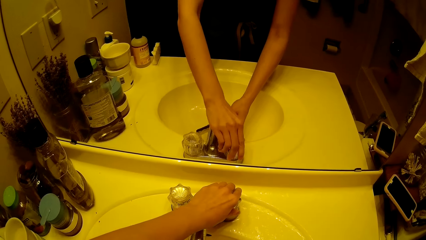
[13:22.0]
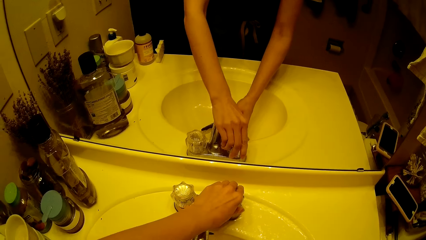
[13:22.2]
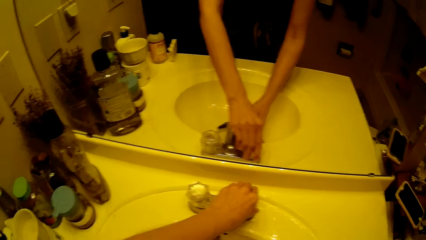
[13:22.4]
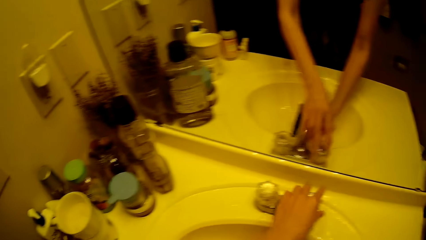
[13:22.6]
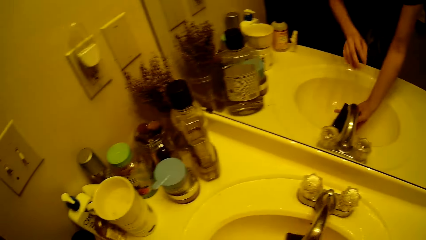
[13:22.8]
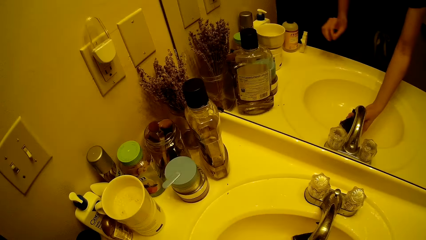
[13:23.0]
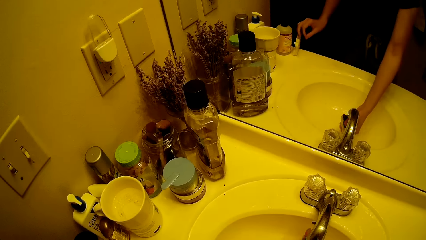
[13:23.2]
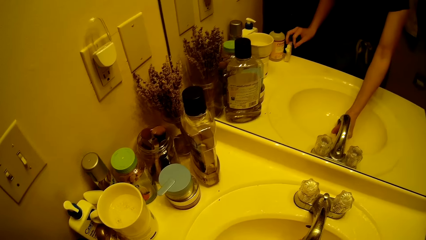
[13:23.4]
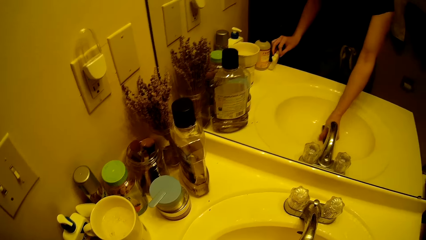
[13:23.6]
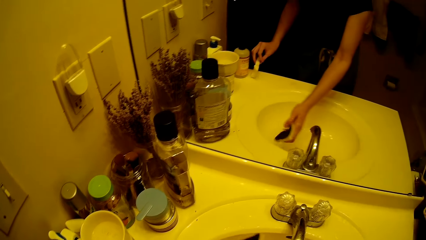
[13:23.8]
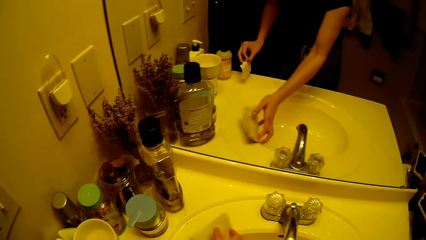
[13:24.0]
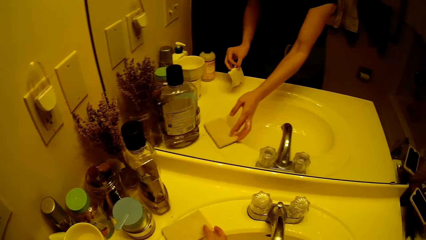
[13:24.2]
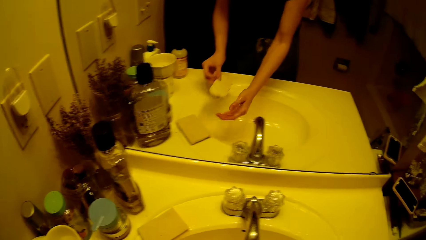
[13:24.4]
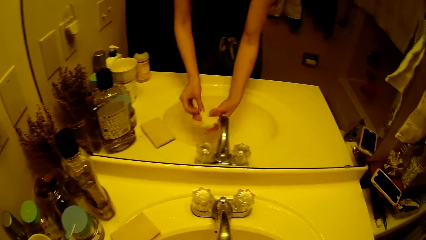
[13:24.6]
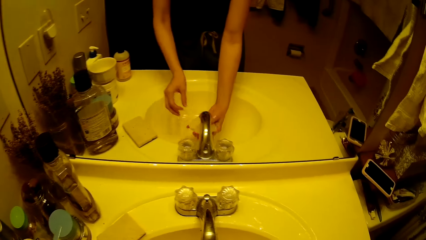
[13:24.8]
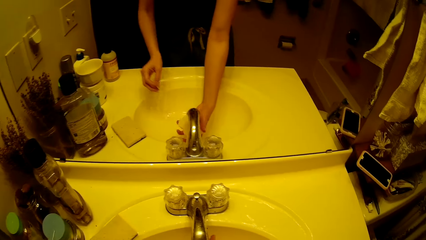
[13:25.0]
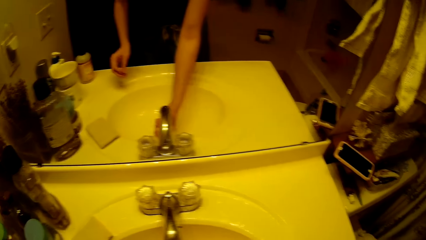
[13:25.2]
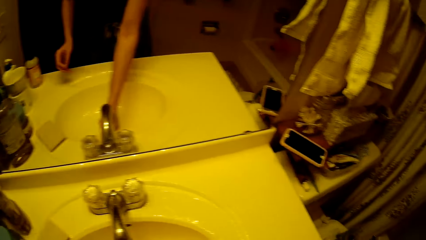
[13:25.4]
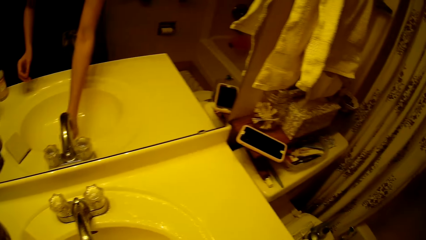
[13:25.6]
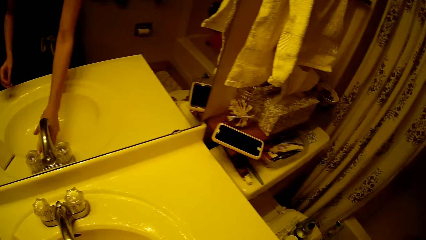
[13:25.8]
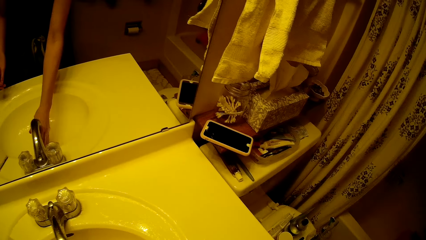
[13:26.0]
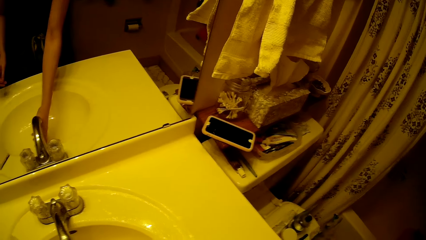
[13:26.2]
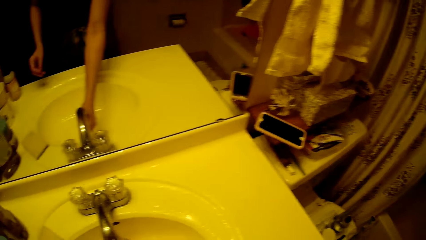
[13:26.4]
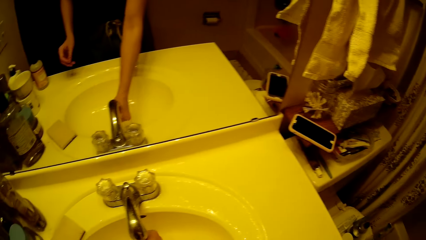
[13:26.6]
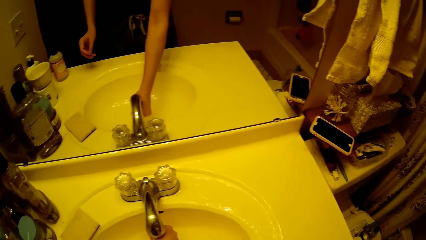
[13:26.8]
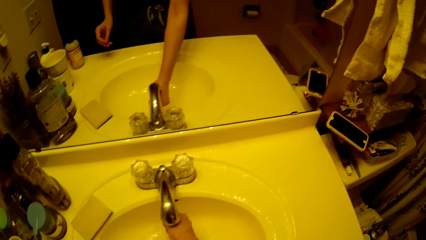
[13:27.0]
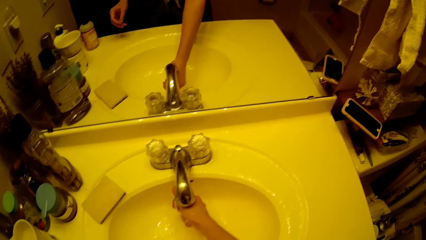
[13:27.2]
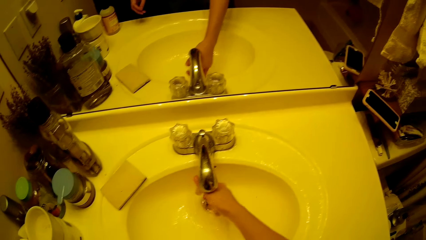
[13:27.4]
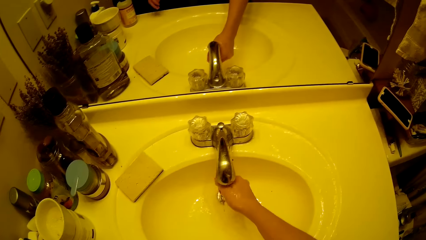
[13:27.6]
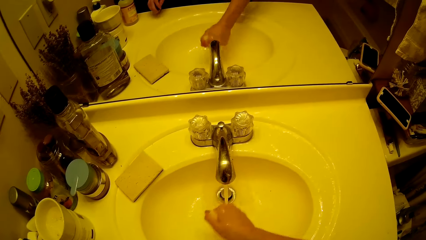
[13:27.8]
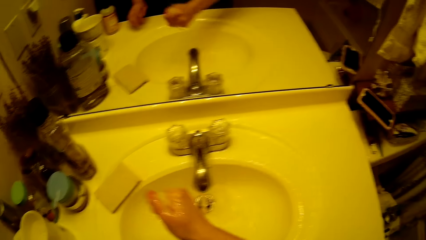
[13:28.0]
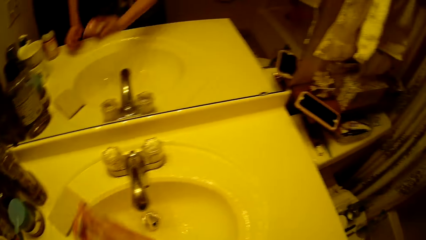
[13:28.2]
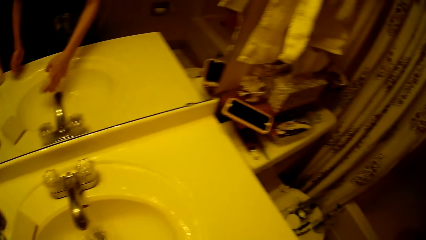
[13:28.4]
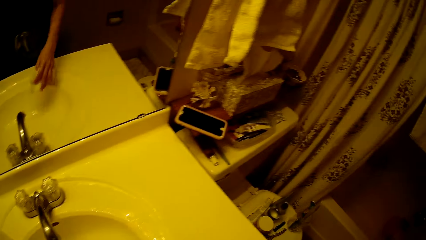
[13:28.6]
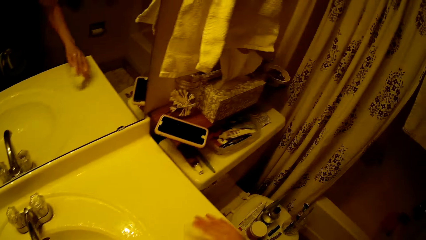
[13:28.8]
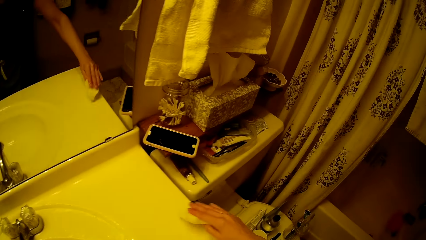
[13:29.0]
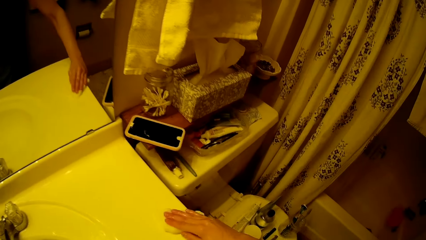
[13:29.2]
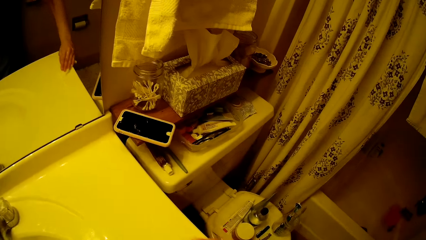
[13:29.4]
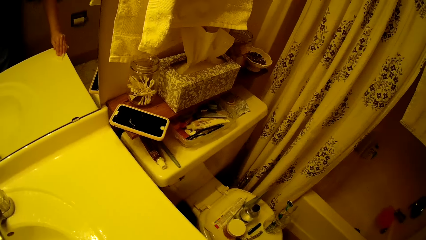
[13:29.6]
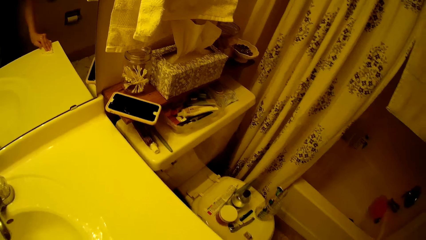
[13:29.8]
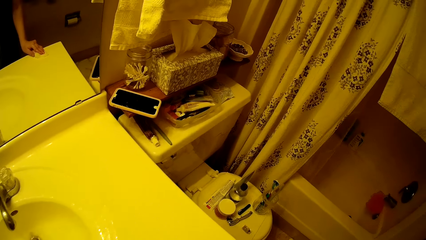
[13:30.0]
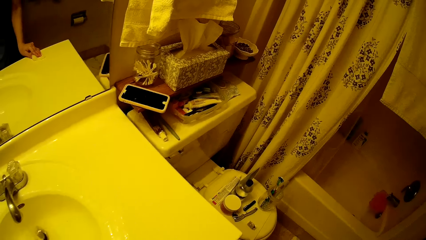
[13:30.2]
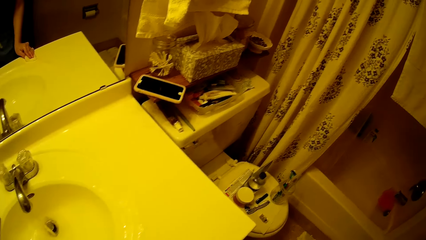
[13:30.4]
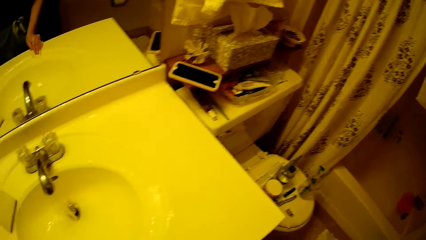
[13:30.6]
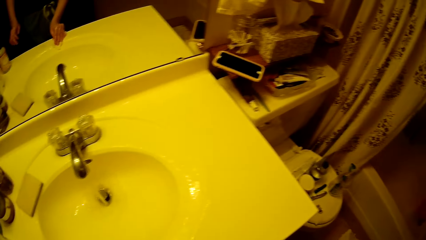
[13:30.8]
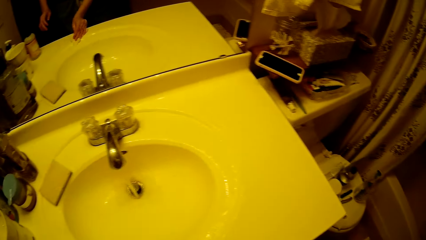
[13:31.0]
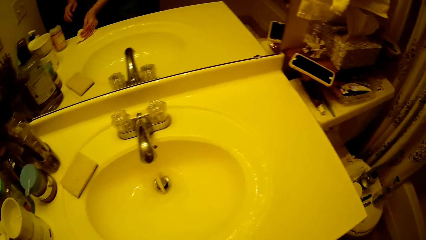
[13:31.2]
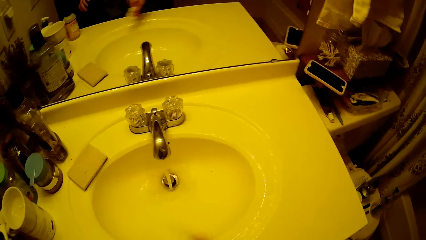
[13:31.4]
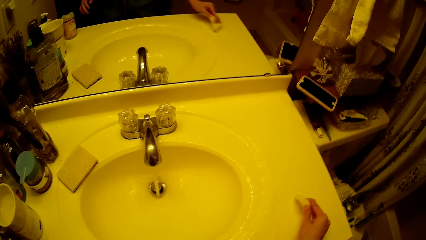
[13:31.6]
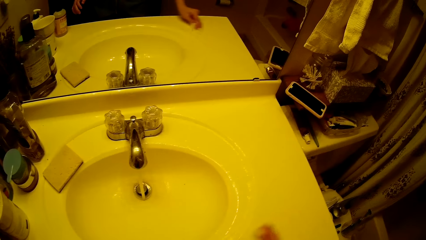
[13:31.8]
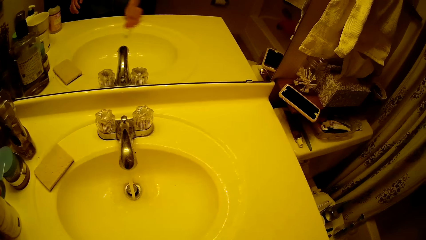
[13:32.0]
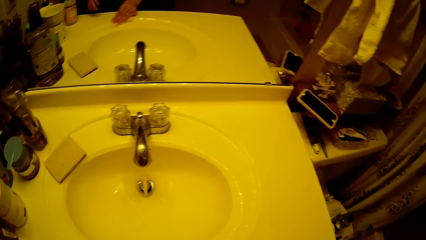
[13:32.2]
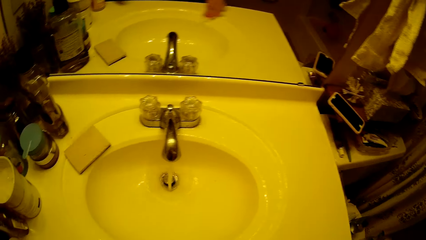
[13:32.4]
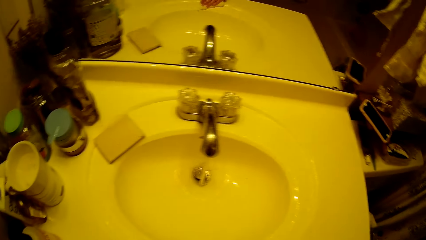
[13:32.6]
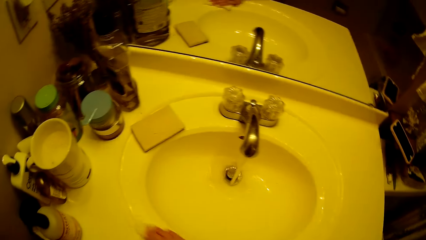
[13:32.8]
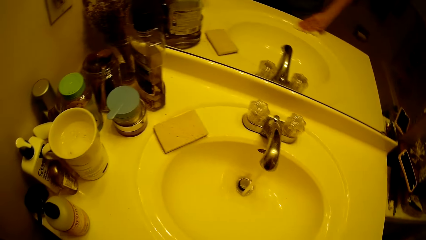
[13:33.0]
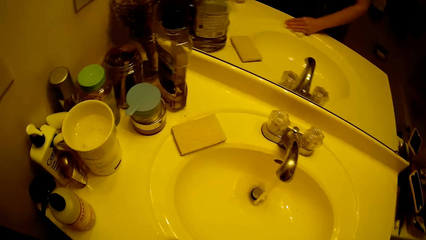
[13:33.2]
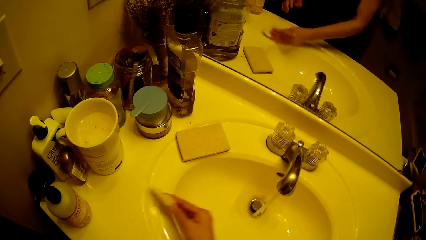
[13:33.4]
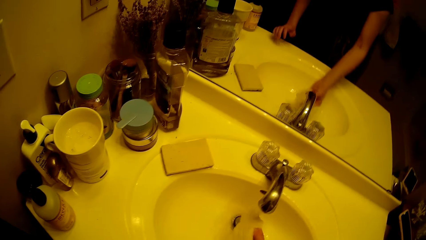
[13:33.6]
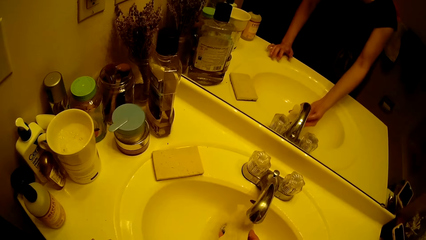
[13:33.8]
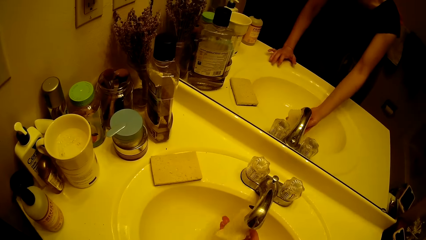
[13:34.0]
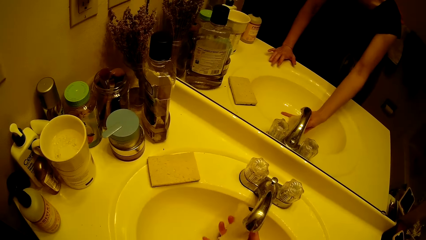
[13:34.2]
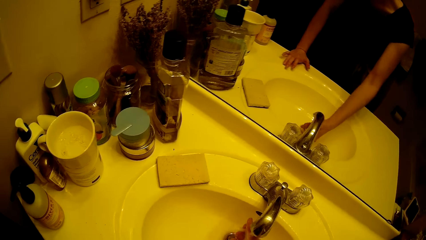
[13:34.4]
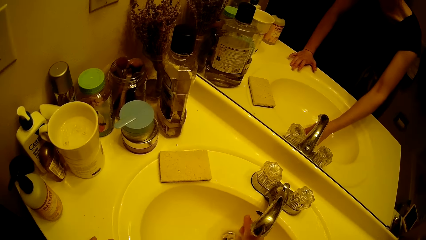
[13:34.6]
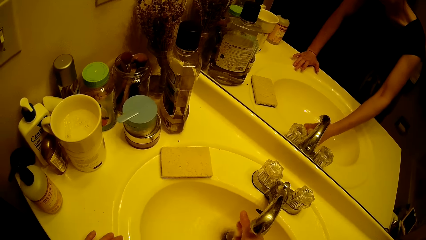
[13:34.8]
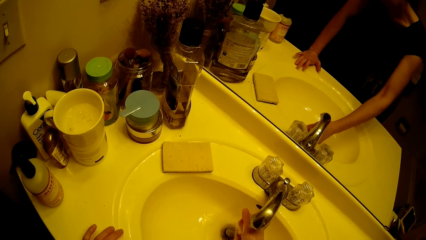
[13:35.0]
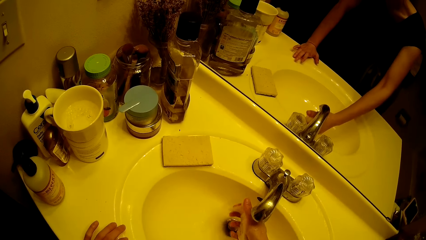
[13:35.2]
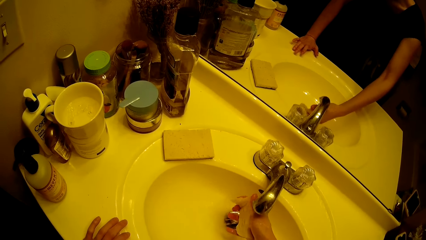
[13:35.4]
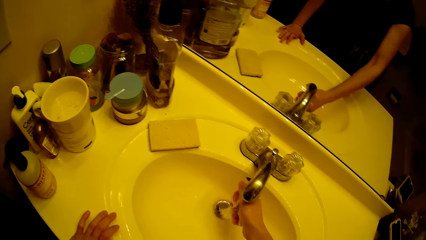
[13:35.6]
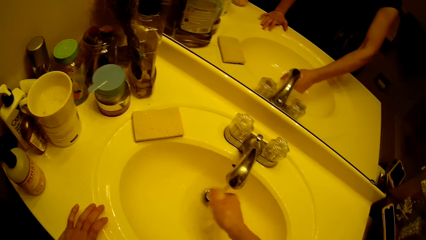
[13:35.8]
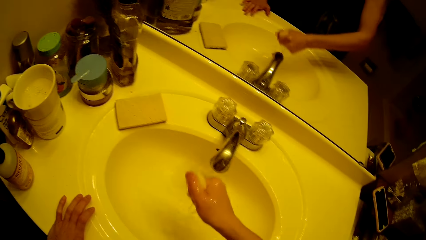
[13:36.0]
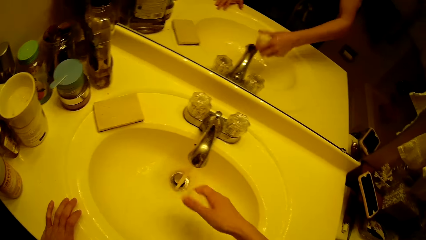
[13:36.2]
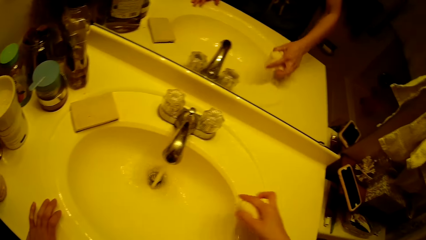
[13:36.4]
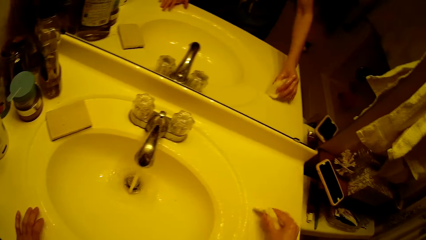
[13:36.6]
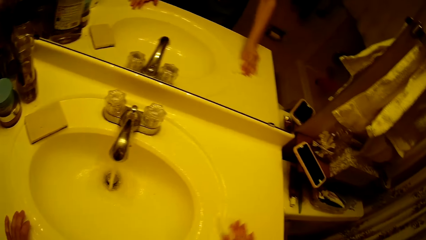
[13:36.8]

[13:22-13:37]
The camera wearer washes the sponge under the running tap on the sink. They pick a piece of cloth on the sink and put the sponge on the sink. They wash the small towel under the running tap on the sink. They cleanse the sink with the small towel. They rinse the piece of cloth in the sink.
